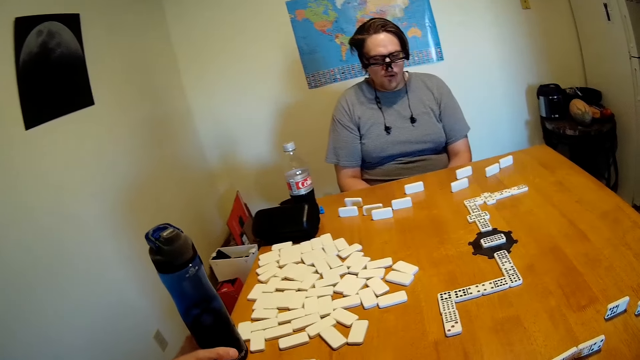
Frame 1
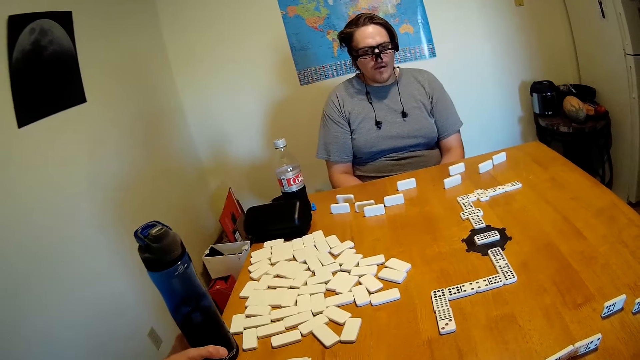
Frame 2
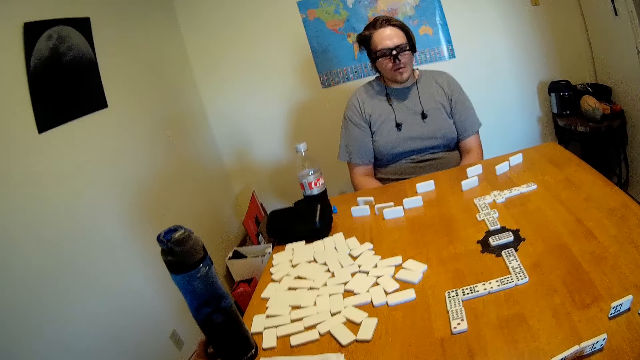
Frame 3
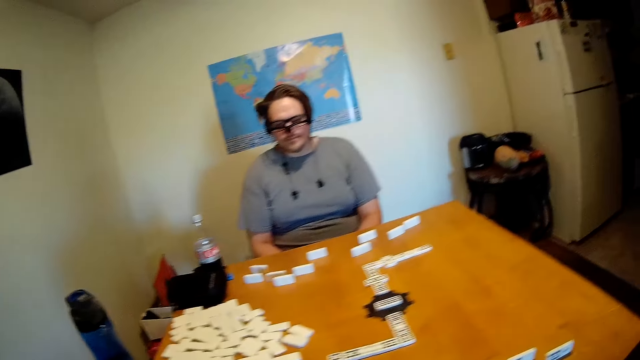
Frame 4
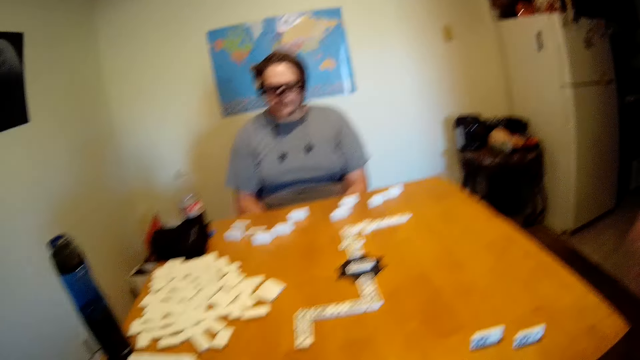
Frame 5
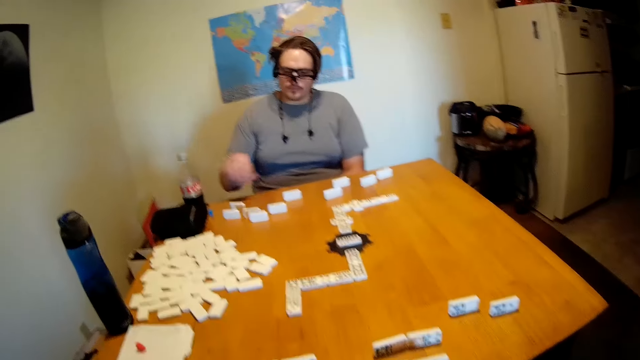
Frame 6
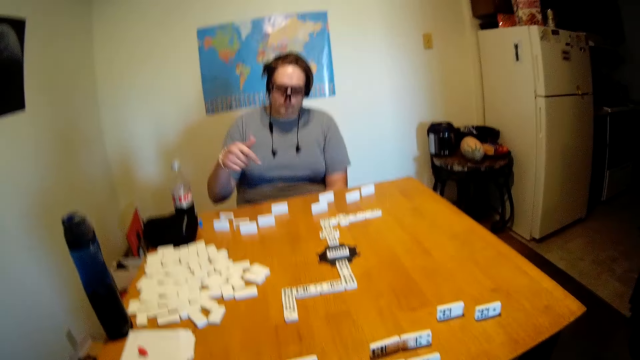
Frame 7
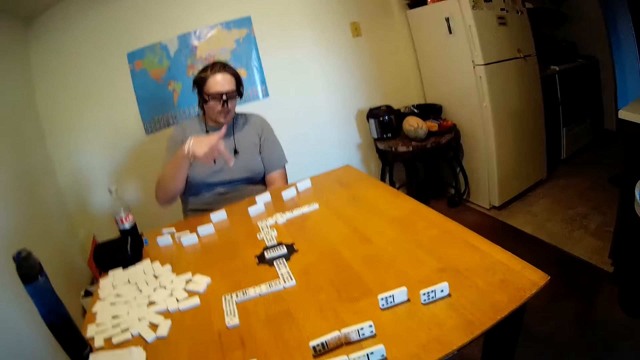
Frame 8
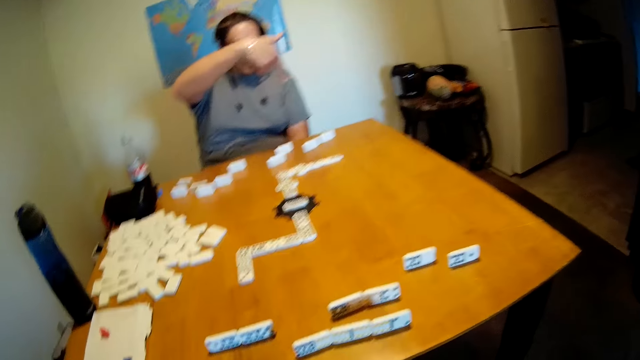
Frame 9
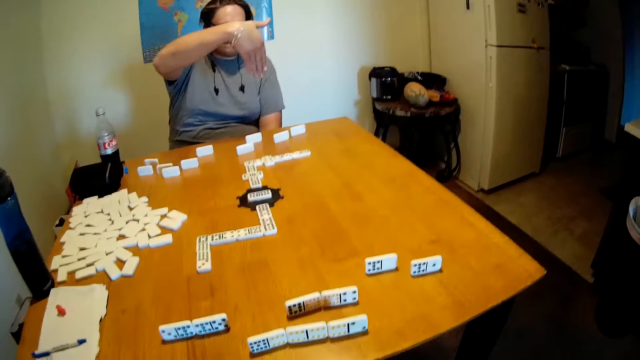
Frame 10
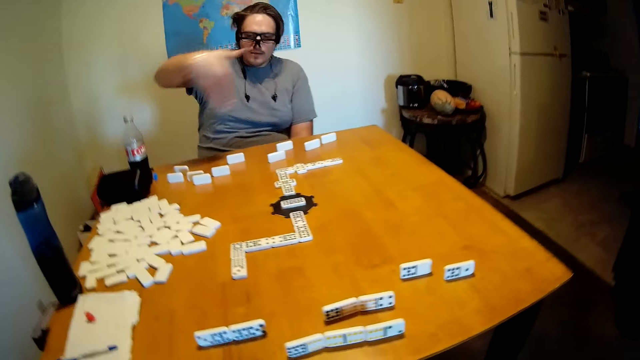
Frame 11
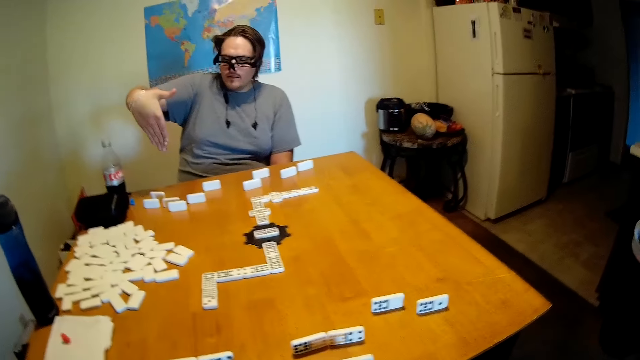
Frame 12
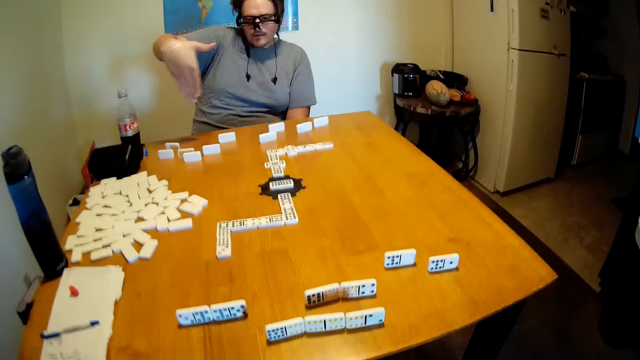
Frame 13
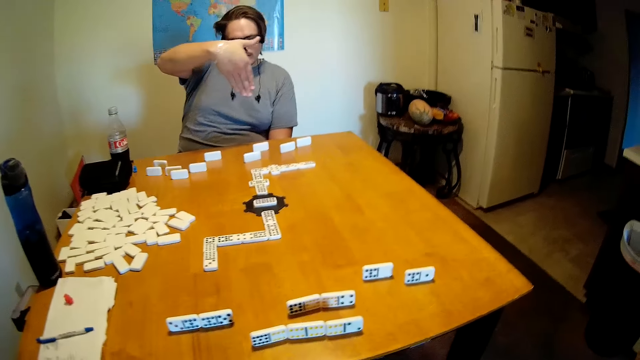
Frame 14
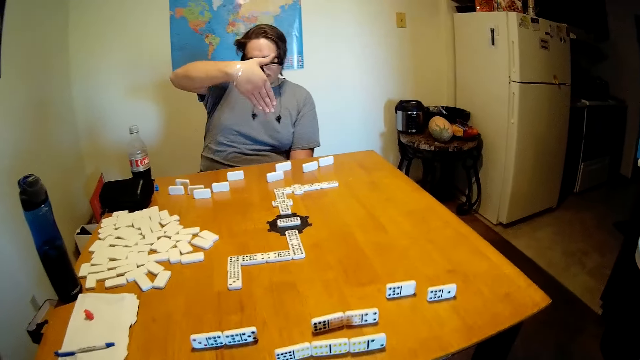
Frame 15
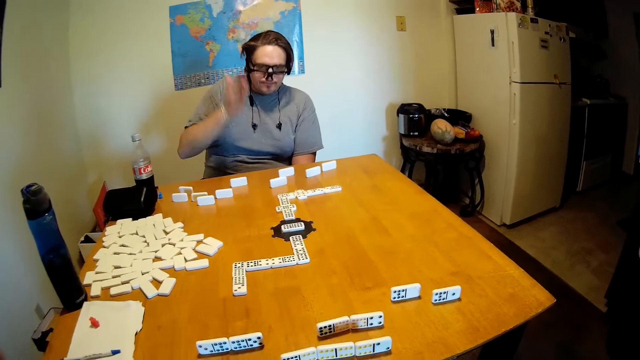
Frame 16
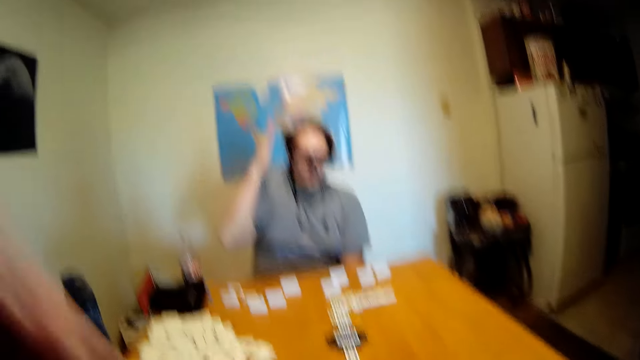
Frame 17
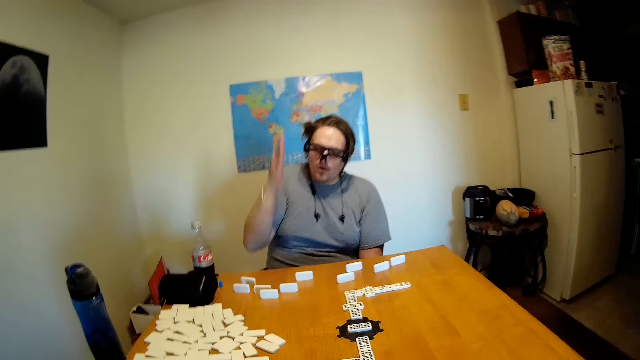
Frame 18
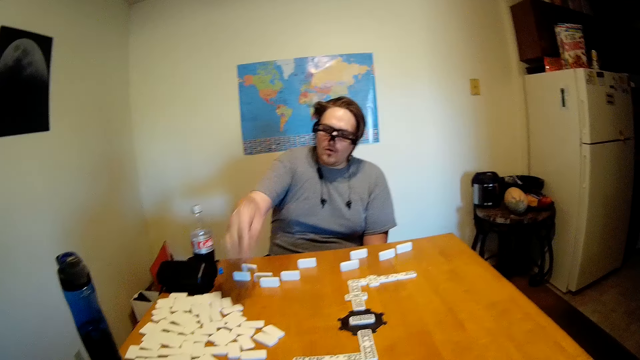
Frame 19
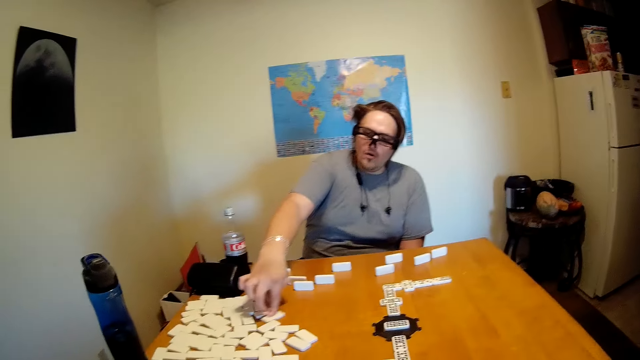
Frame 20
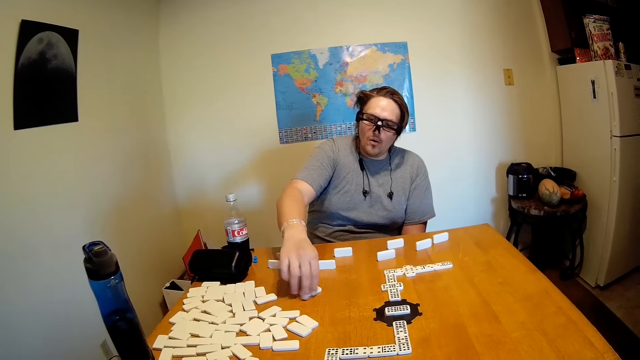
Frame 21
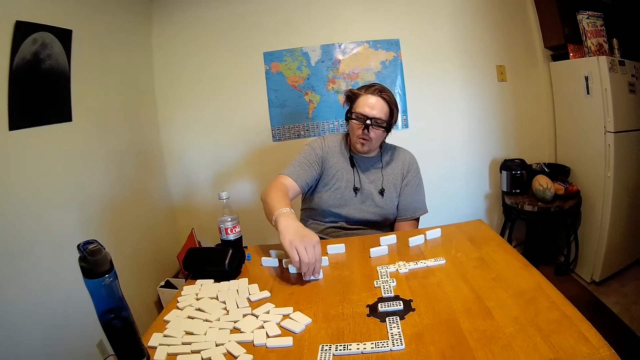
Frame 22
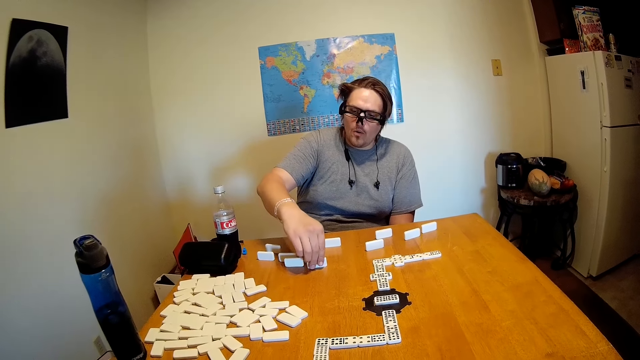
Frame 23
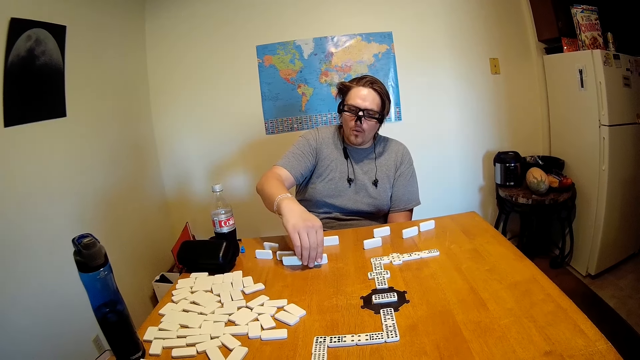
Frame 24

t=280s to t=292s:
The camera wearer puts the water bottle on the table. They look at the table. The man moves the hand. Another man moves a domino on the table.

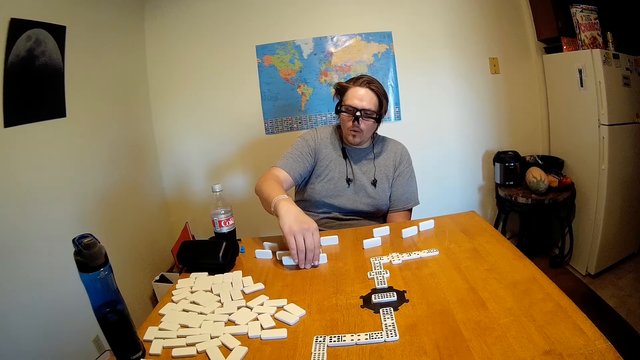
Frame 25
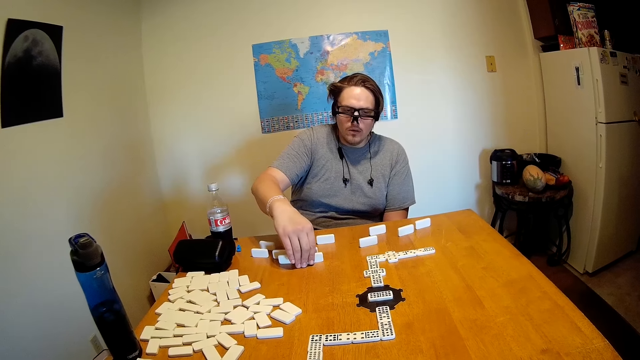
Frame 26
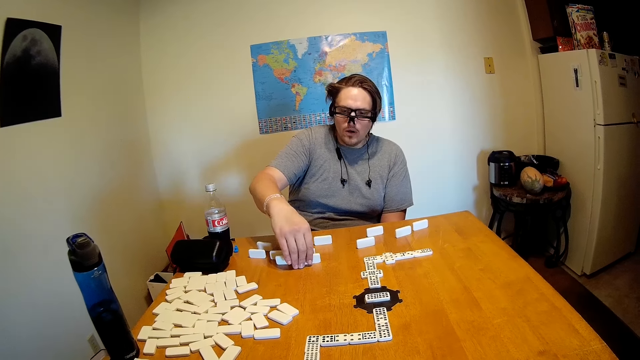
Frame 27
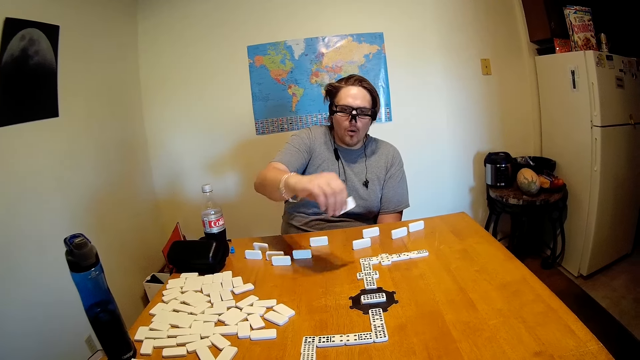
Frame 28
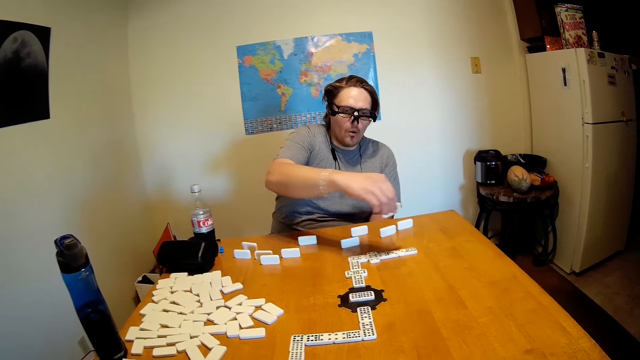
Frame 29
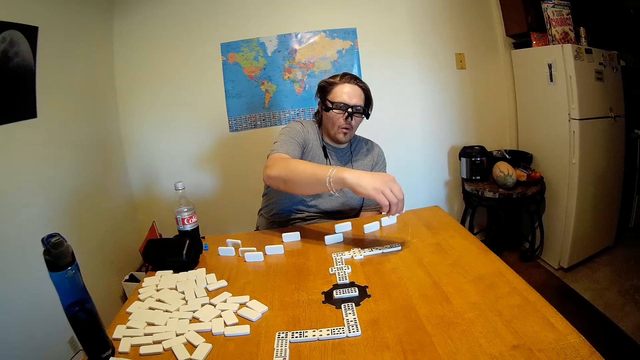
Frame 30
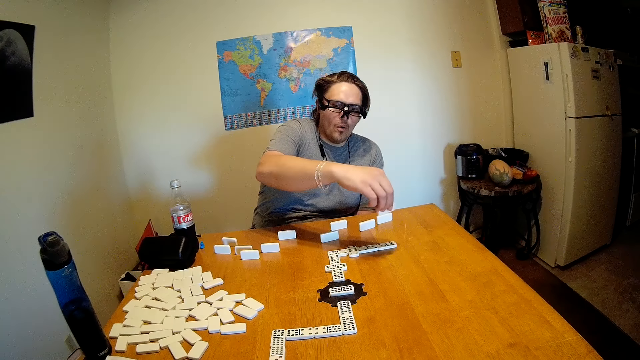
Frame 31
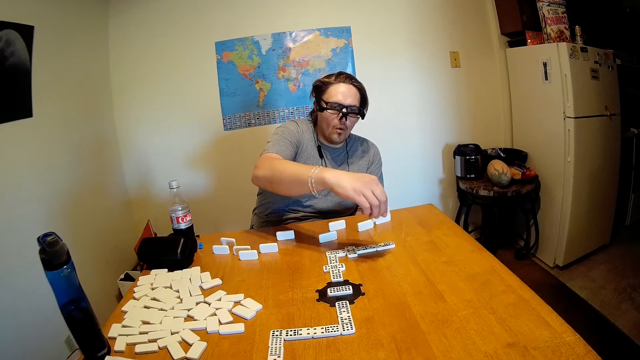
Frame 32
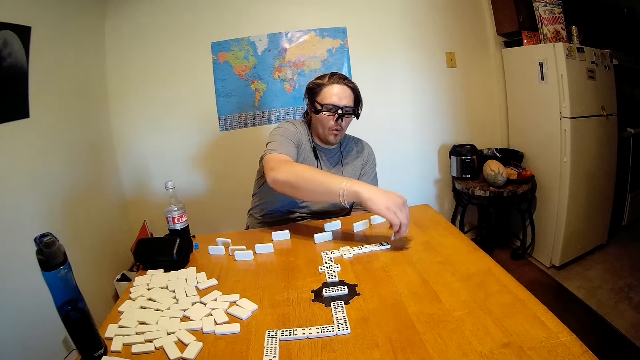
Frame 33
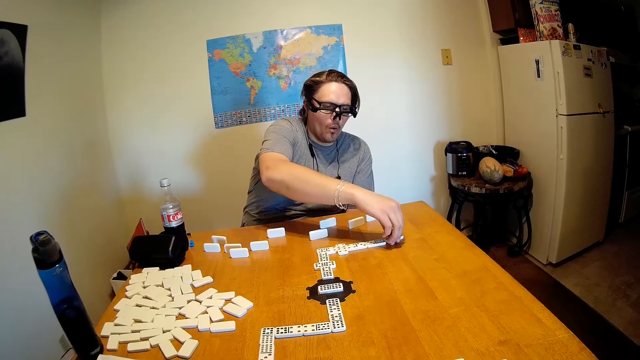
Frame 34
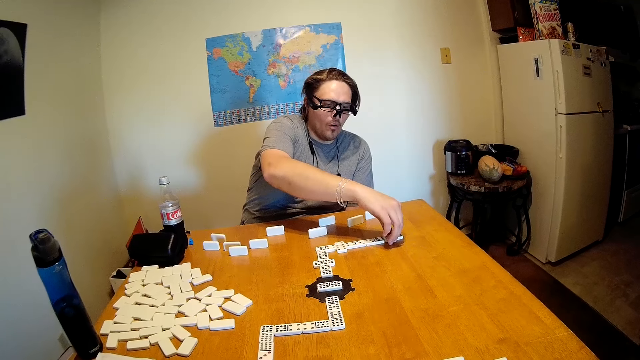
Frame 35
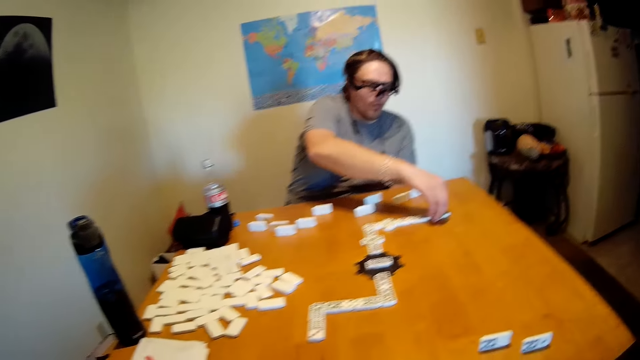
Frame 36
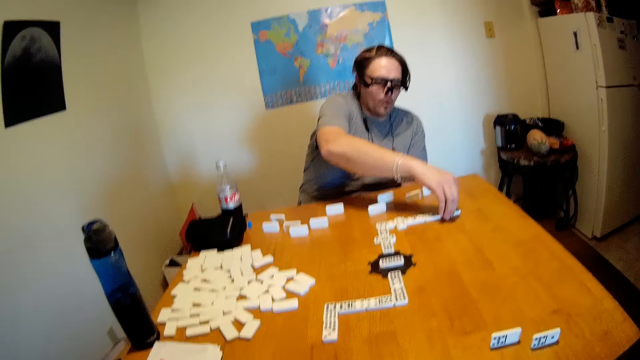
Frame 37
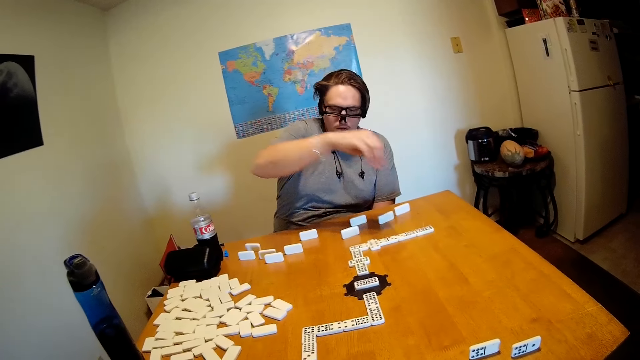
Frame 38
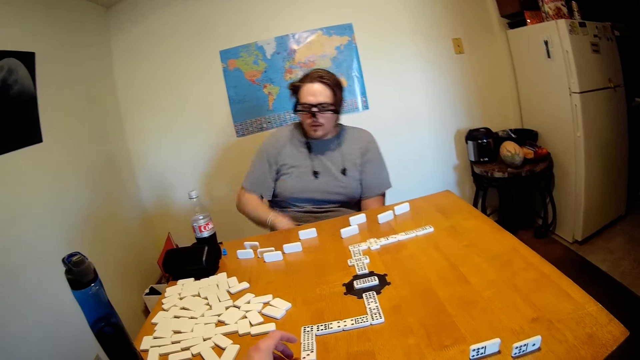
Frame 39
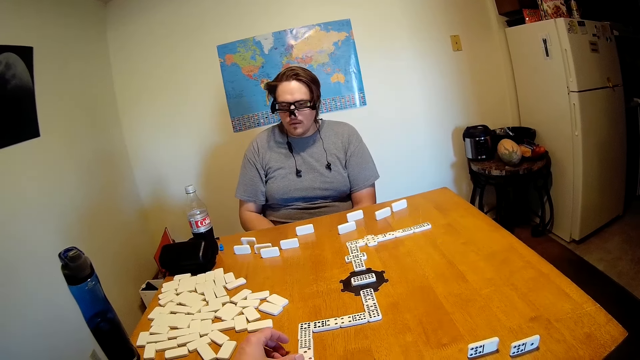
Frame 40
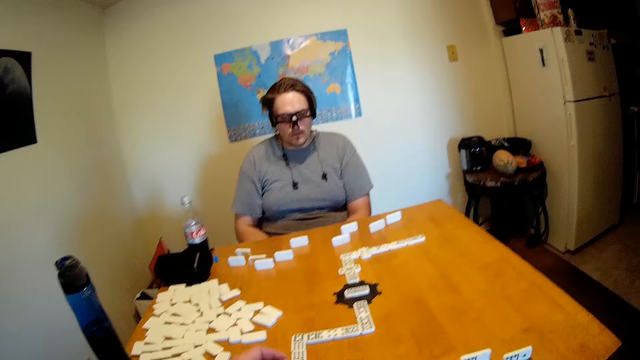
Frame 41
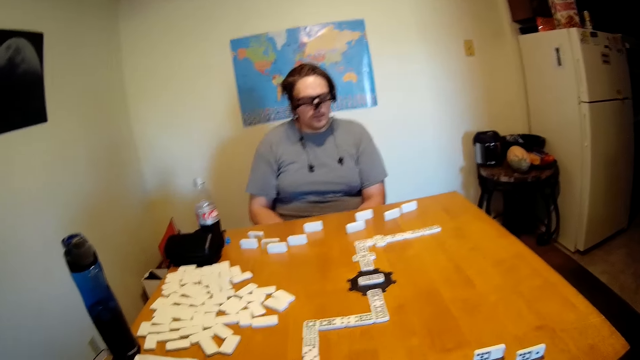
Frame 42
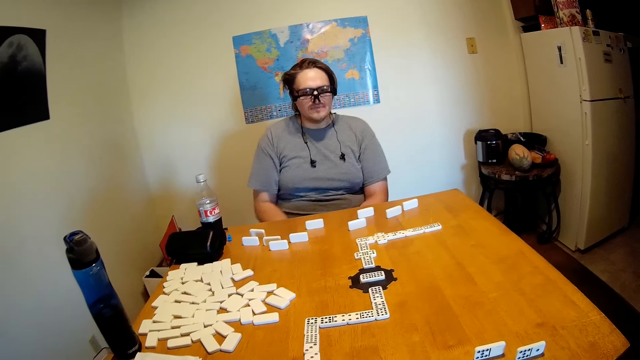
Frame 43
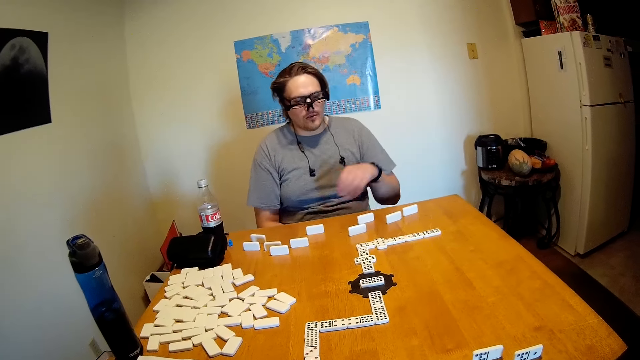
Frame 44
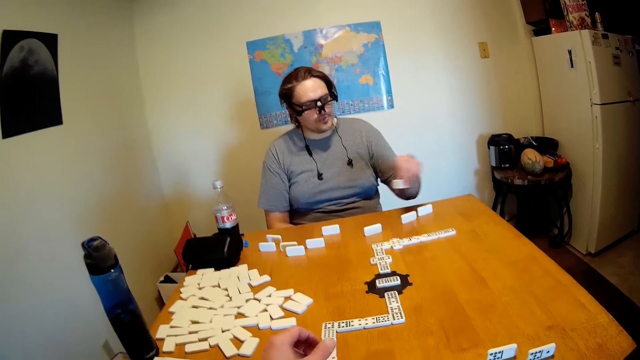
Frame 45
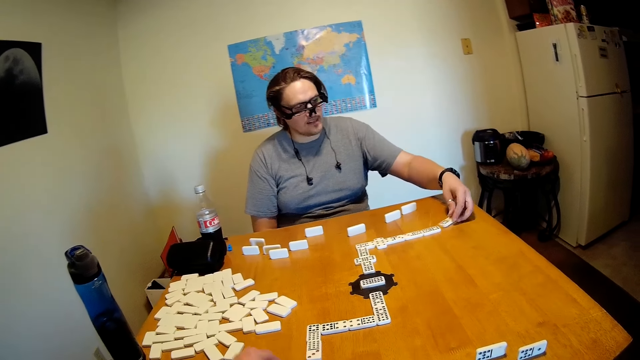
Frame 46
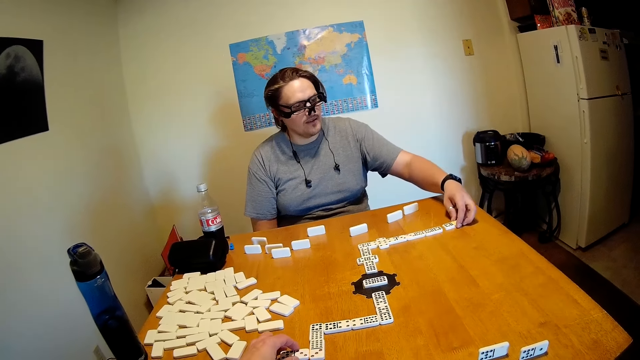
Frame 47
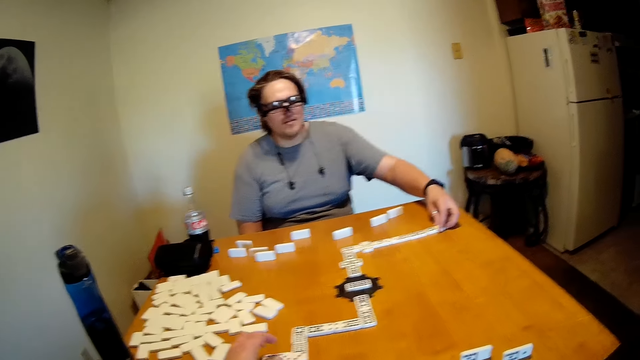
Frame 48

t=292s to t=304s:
A man picks up a domino on the table, moves the hand around, and puts the domino on the table. The man moves backwards and looks around. The camera wearer holds a domino on the table and looks around. The man picks up a domino on the table. The camera wearer moves the domino on the table. The man puts the domino on the table.
